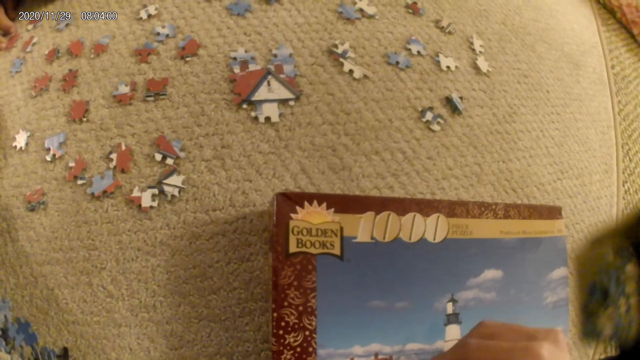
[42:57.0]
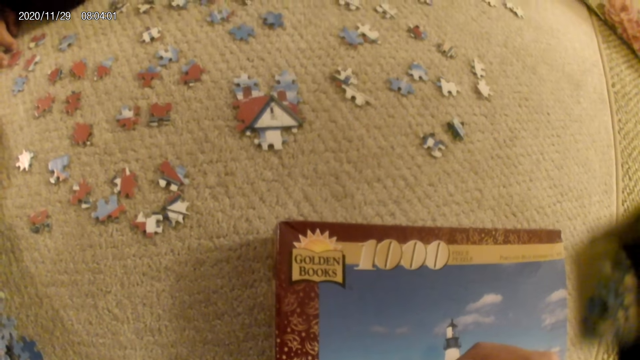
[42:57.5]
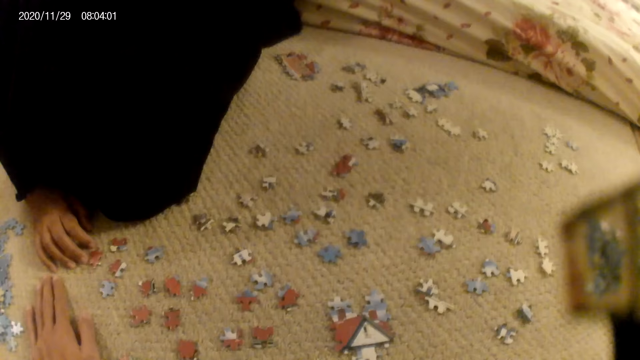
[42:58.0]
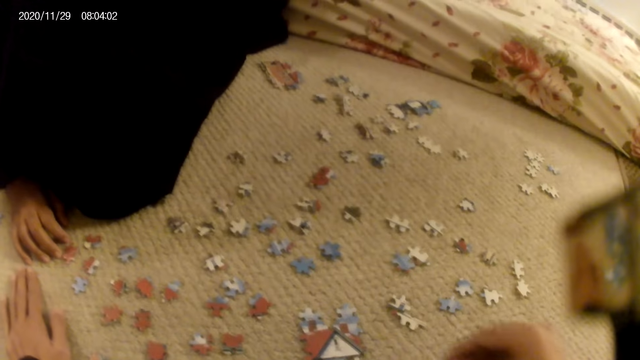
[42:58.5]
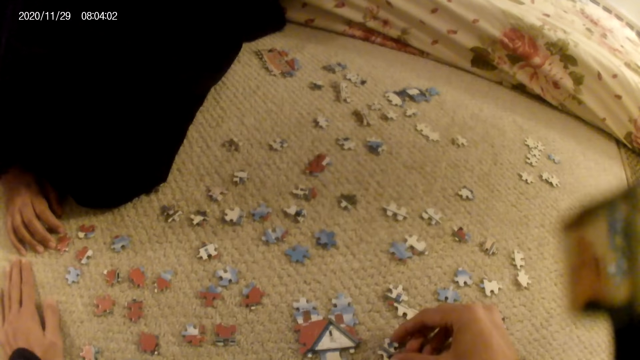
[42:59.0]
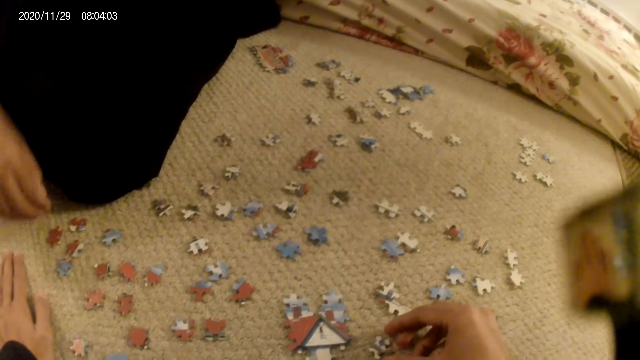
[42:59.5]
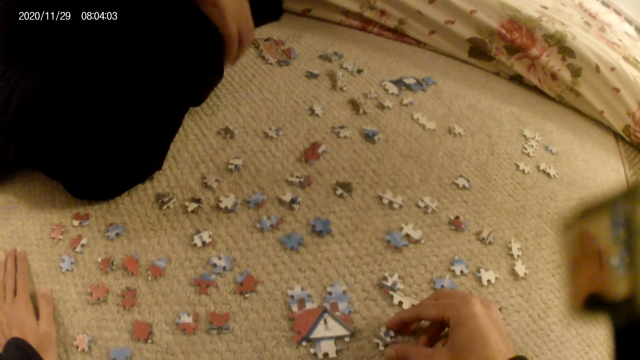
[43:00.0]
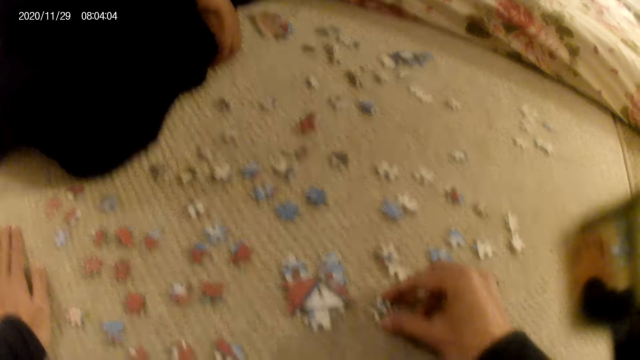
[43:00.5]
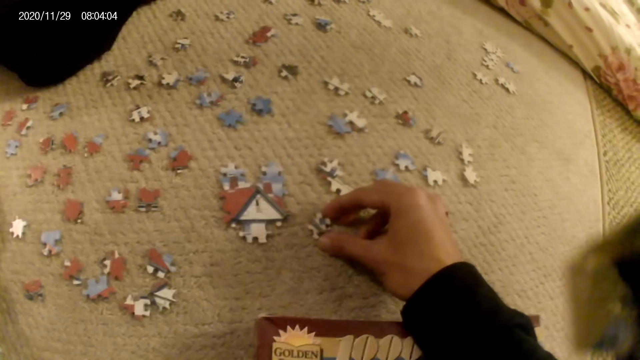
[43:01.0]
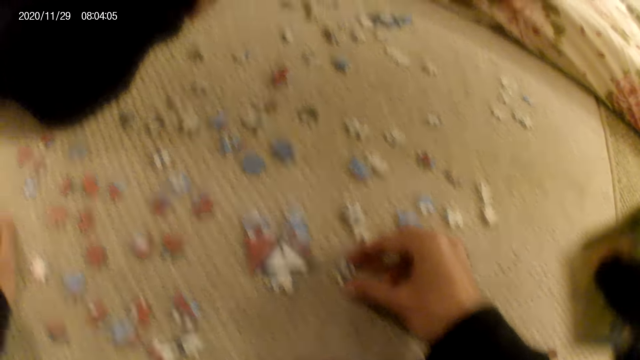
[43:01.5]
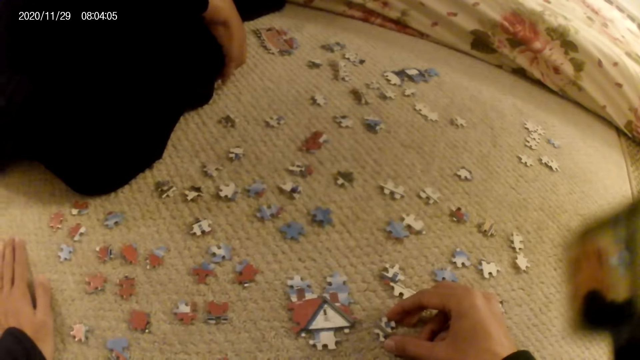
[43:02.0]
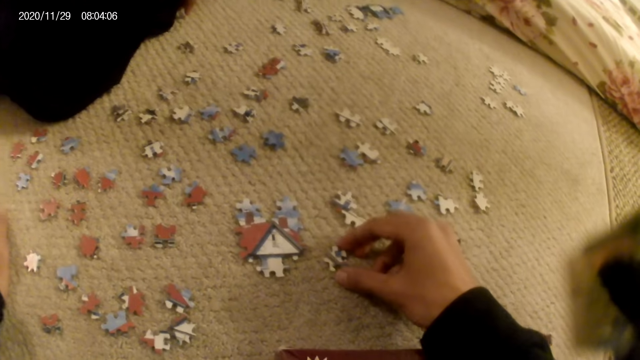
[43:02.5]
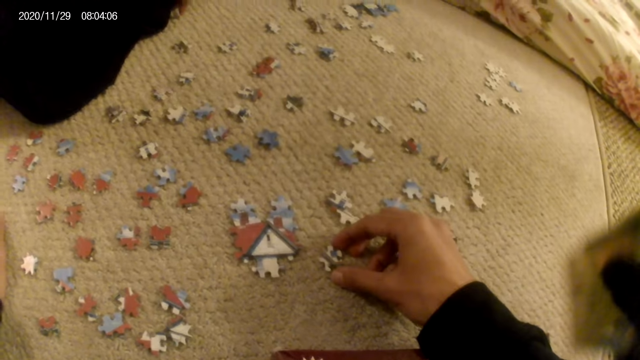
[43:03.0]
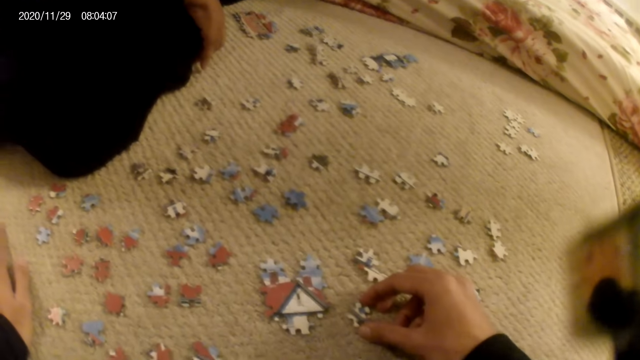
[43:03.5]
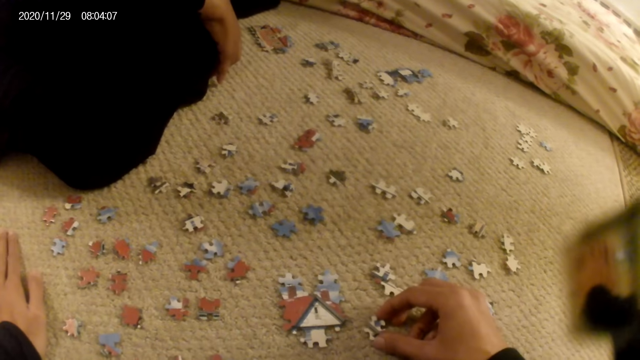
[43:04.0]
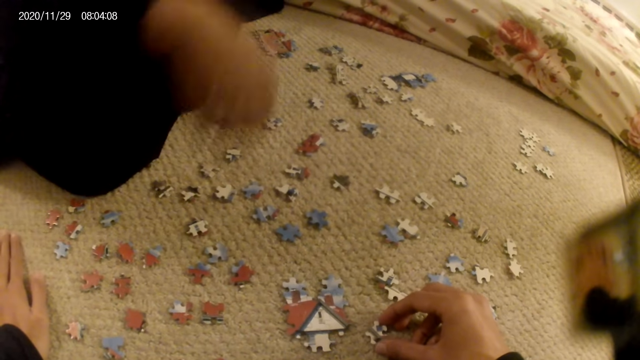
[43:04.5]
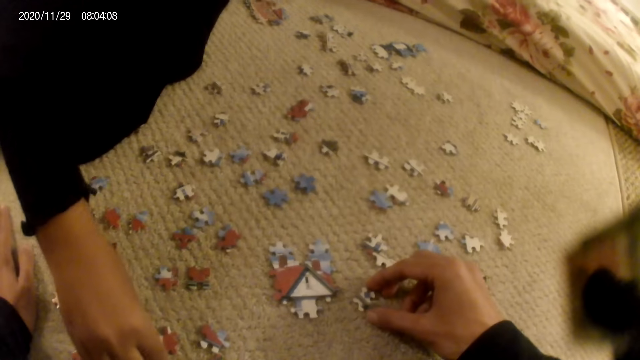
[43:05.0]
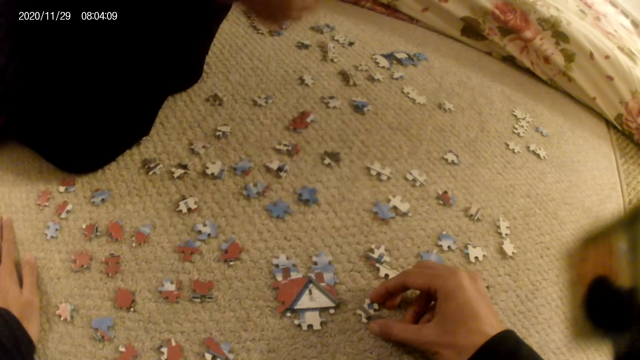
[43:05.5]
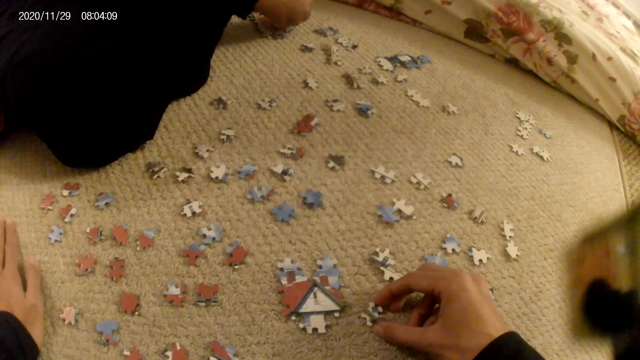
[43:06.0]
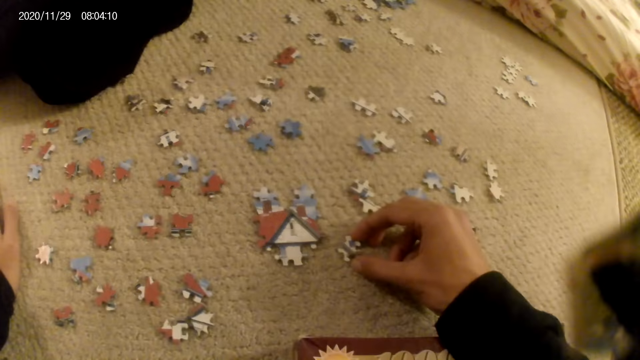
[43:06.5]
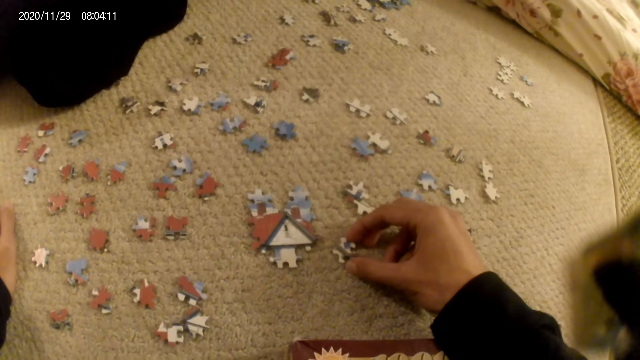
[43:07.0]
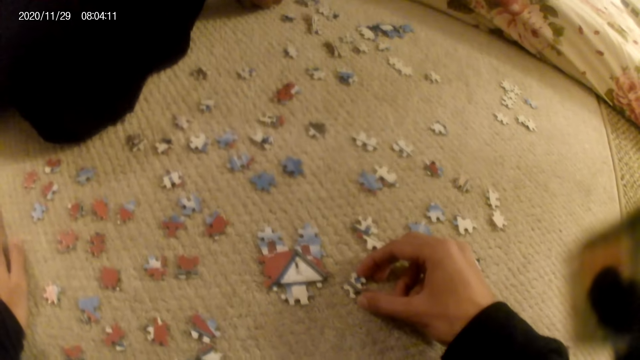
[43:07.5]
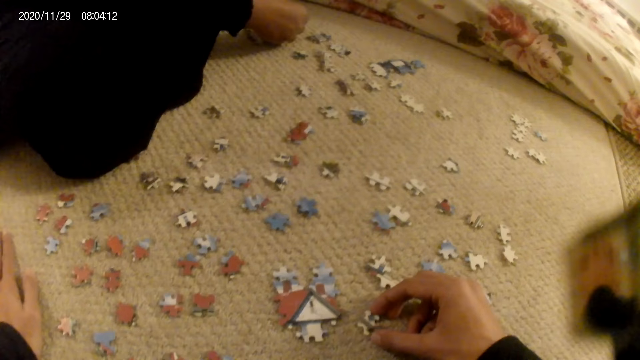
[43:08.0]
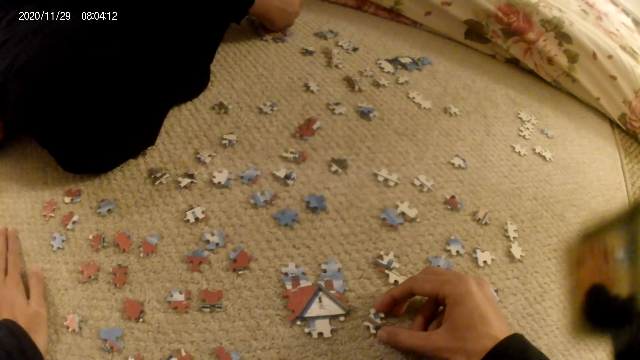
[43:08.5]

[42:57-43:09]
The camera wearer holds the puzzle piece on the floor. A lady picks up a puzzle piece. The camera wearer stares at the puzzle piece. The lady stares at the puzzle pieces on the floor. The lady picks up a puzzle piece and joins the puzzle piece in the puzzle structure. The lady puts the puzzle down.

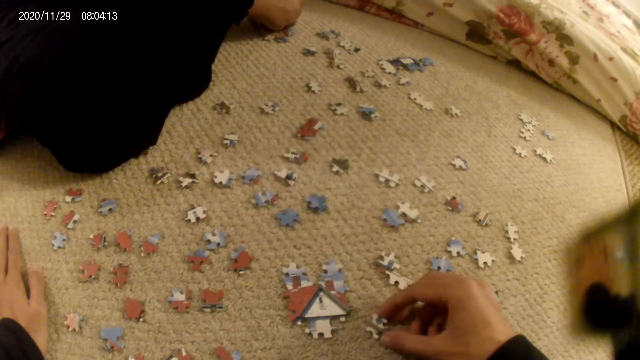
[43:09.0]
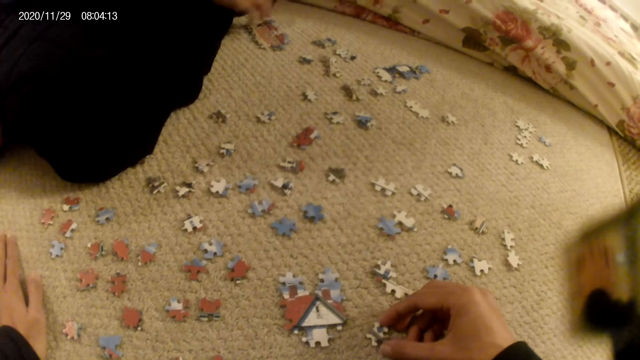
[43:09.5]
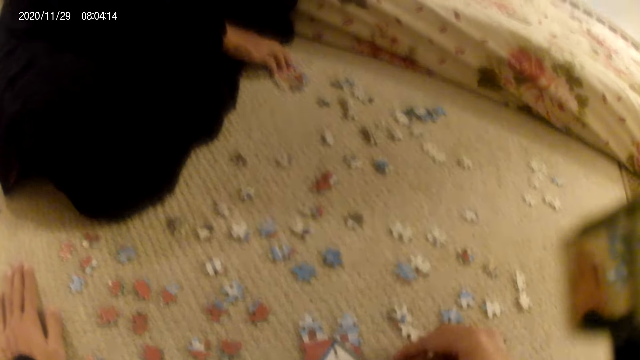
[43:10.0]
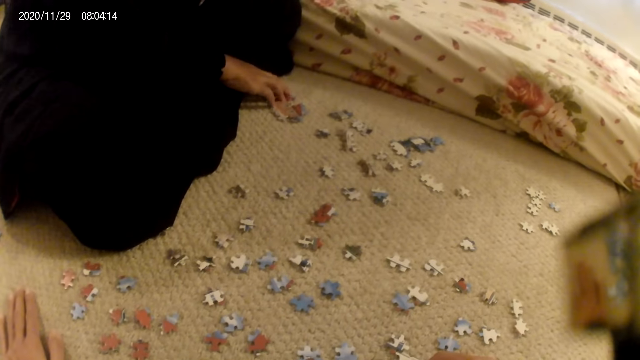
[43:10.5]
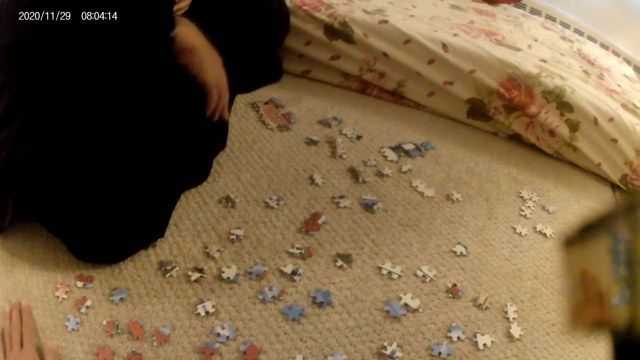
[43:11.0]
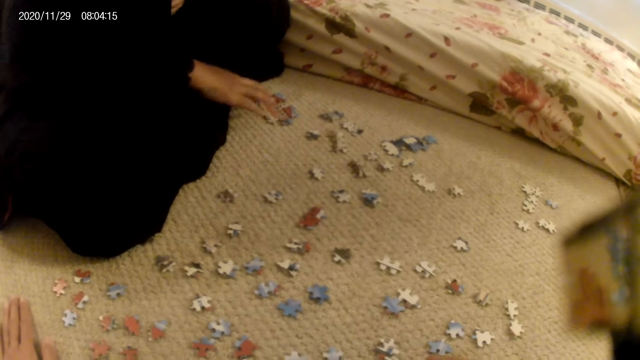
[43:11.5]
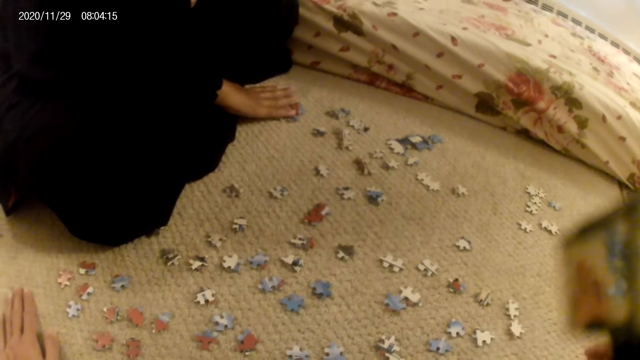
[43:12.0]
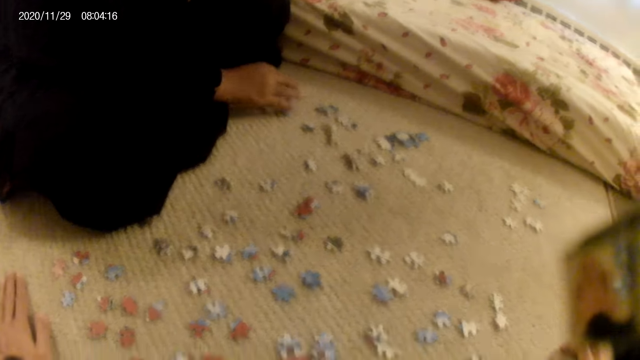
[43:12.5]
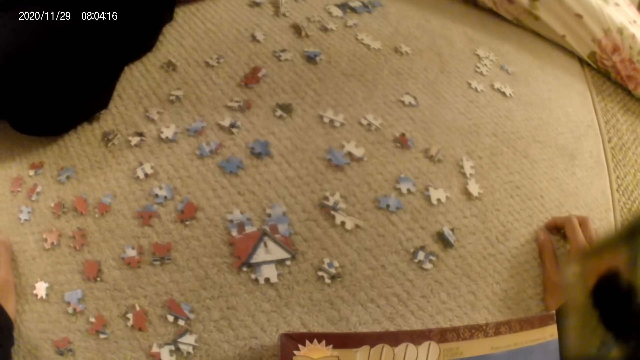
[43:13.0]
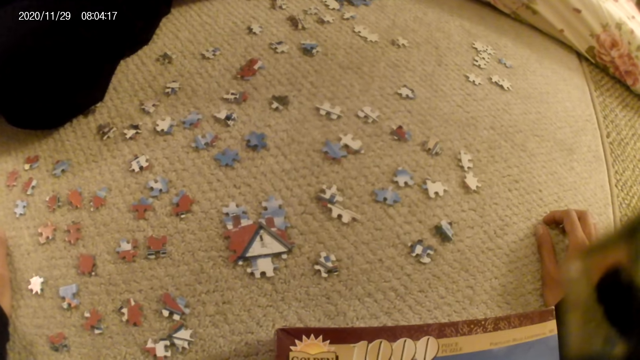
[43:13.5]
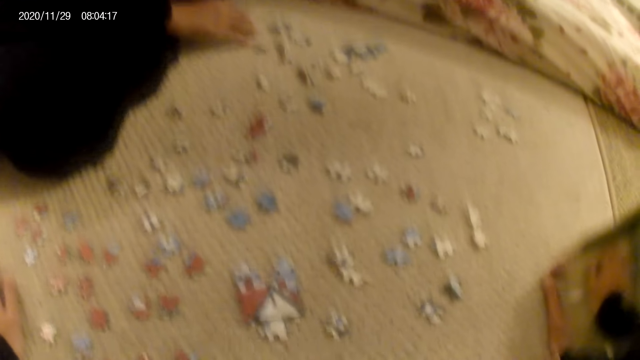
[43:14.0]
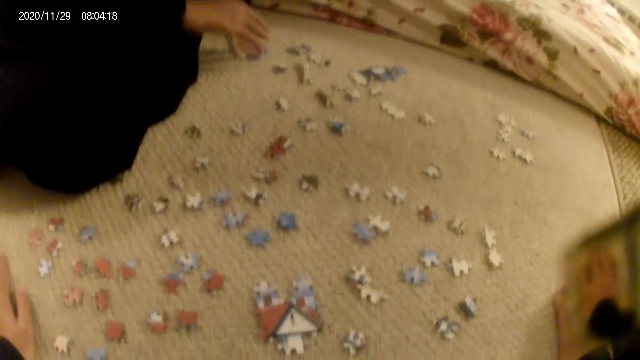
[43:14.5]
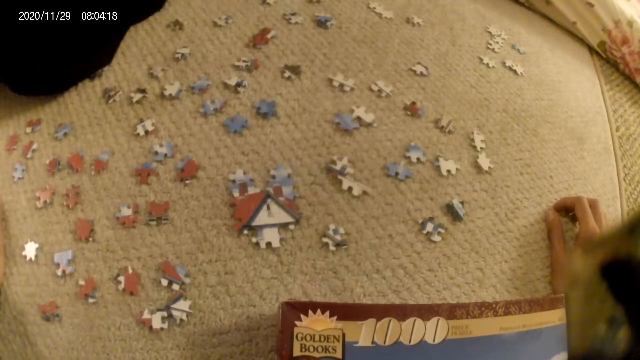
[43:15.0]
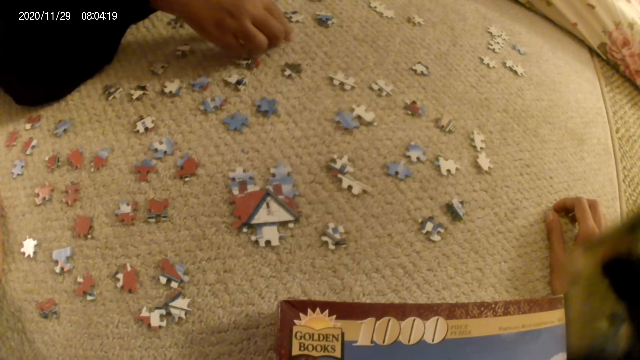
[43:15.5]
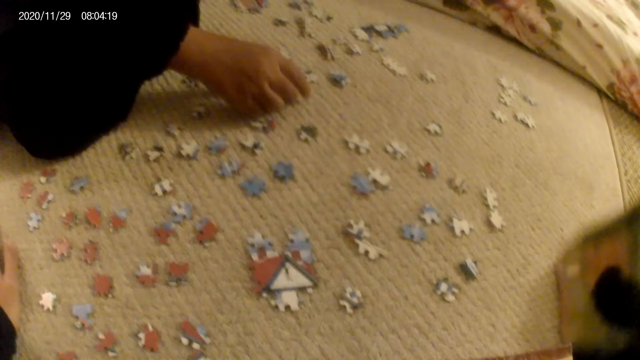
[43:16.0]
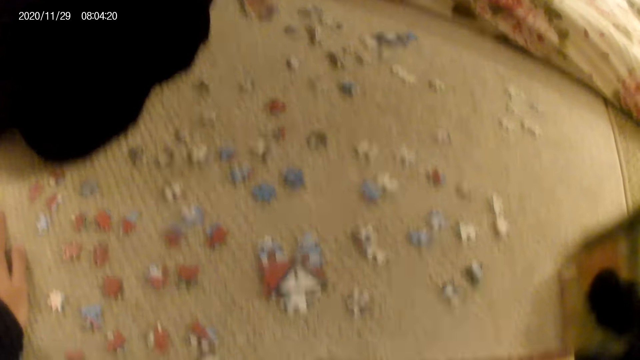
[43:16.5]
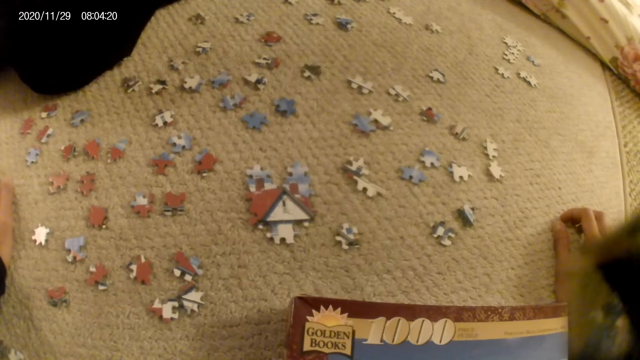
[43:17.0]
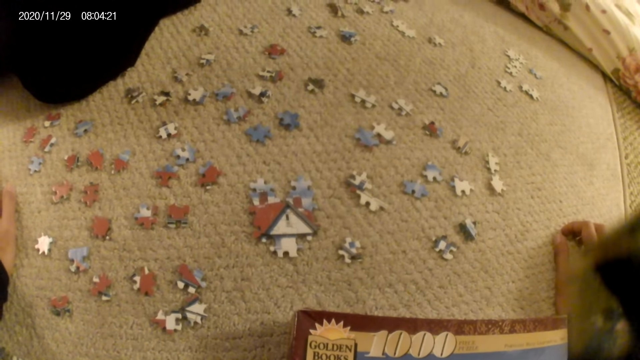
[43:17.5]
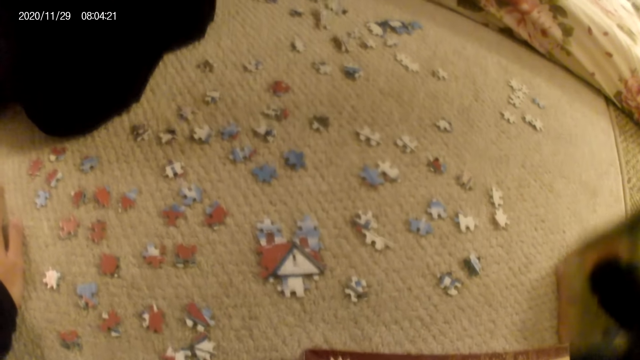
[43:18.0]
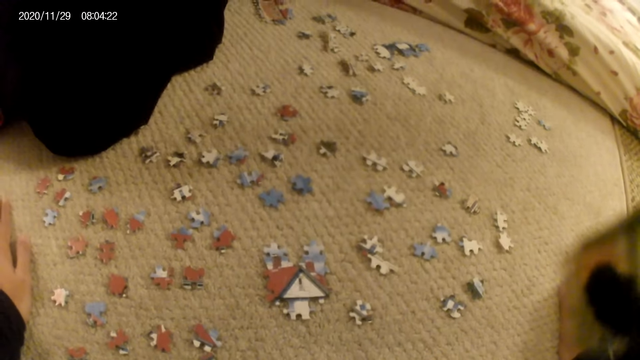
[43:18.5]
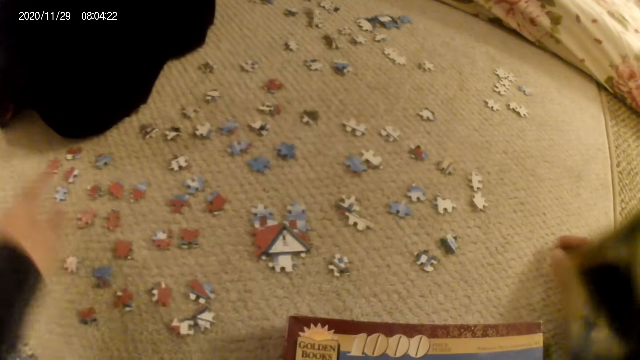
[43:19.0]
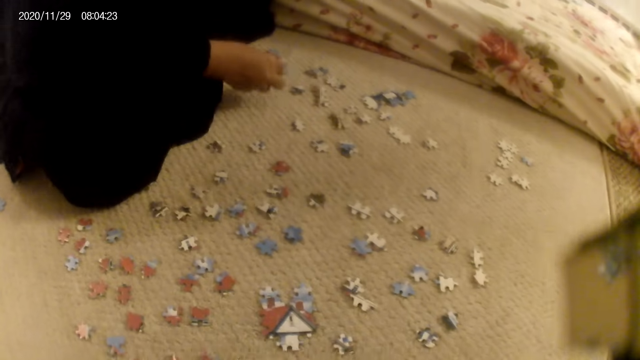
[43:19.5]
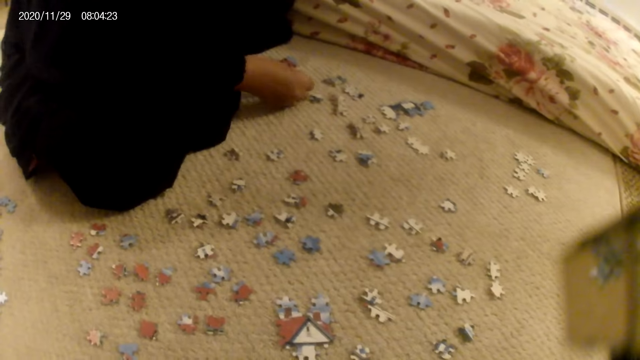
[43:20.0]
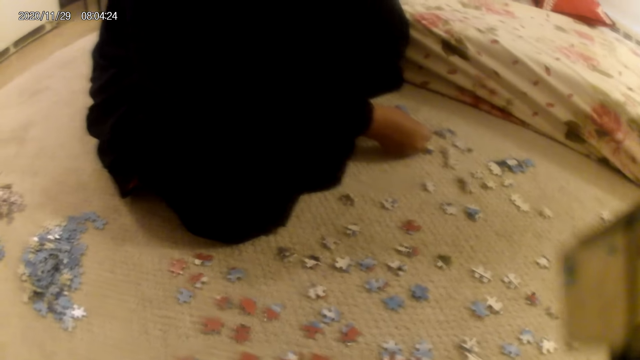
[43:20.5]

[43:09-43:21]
The camera wearer stares at the puzzle pieces on the floor. A lady stares at the puzzle structure and presses the puzzle structure. The camera wearer places a hand on the floor. They talk to the lady. The lady stares at the puzzle pieces on the floor, picks up a puzzle piece, and stares at the puzzle piece. The camera wearer lifts the hands. The lady fits the puzzle piece in the puzzle structure.
